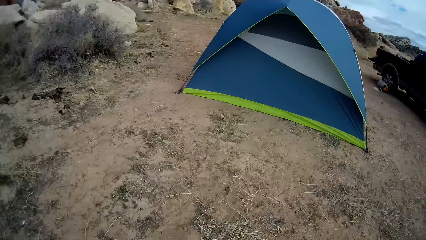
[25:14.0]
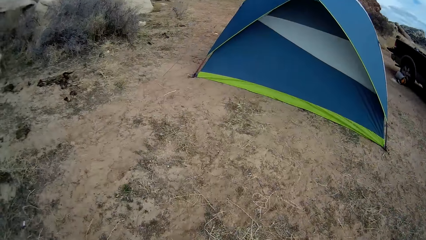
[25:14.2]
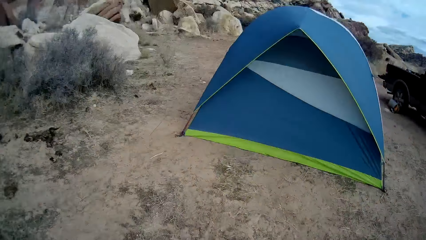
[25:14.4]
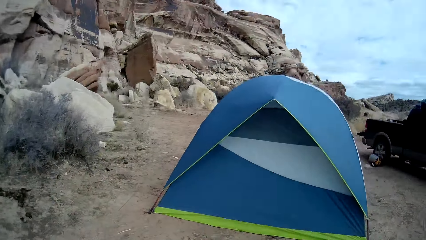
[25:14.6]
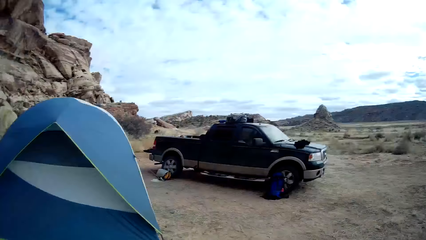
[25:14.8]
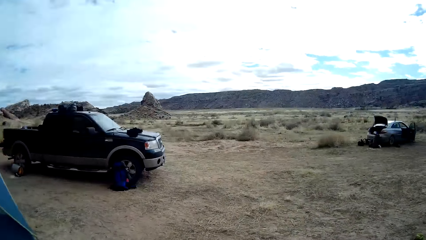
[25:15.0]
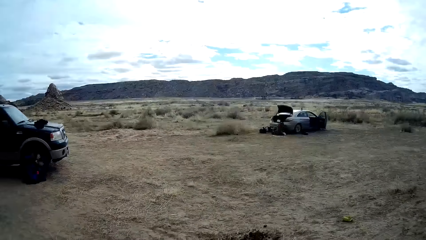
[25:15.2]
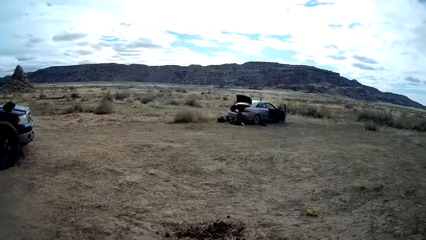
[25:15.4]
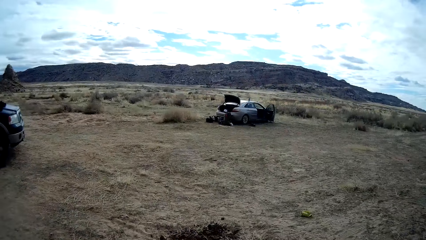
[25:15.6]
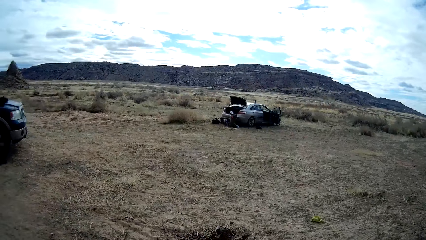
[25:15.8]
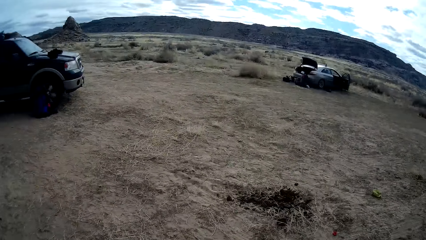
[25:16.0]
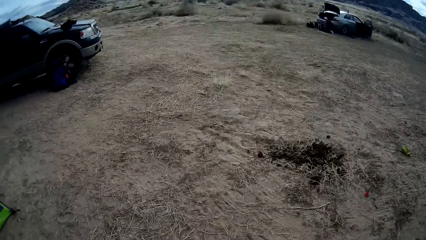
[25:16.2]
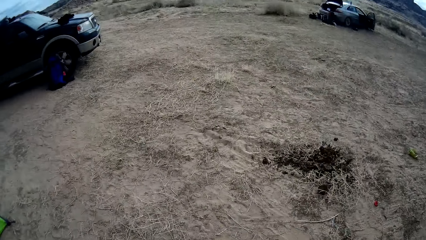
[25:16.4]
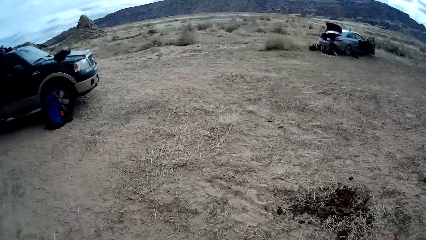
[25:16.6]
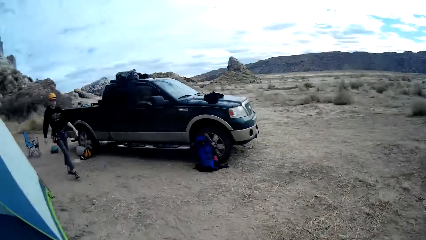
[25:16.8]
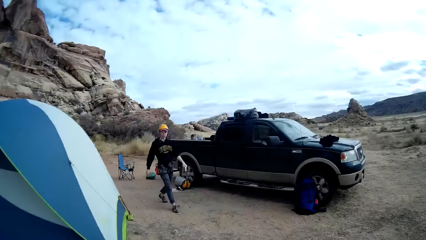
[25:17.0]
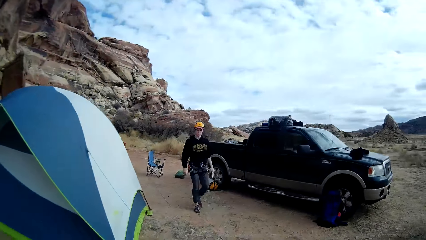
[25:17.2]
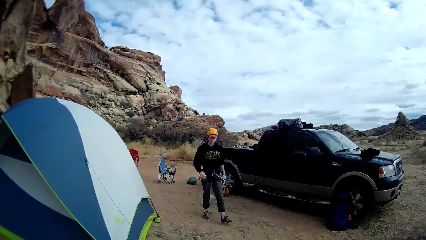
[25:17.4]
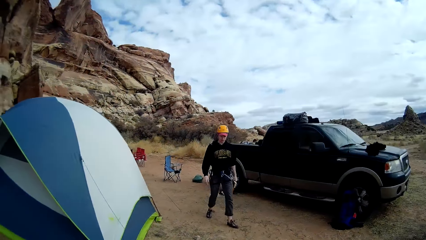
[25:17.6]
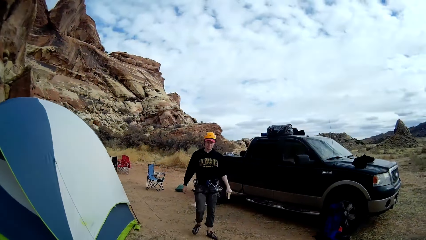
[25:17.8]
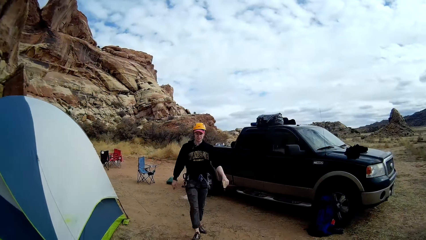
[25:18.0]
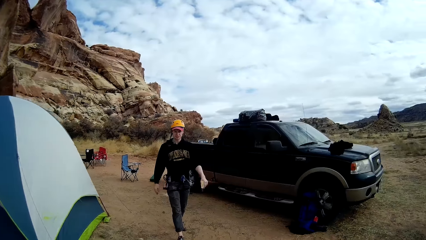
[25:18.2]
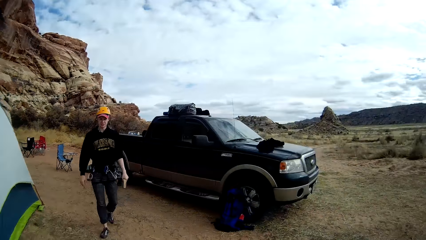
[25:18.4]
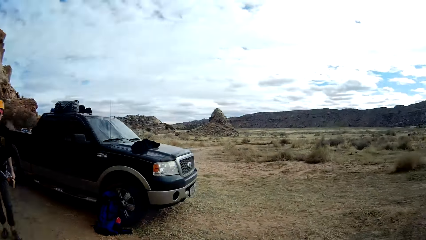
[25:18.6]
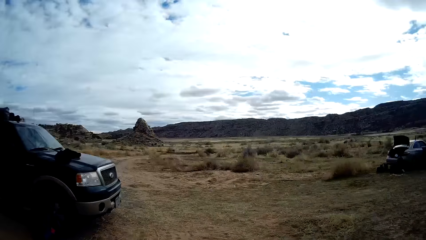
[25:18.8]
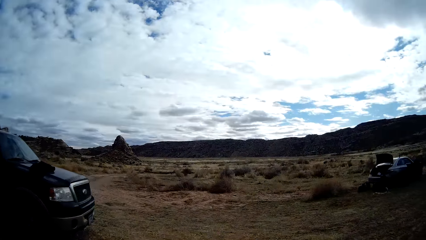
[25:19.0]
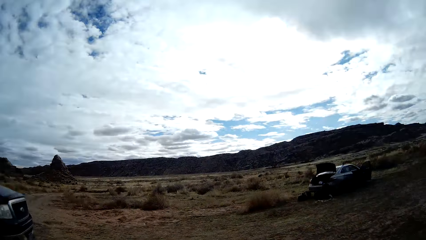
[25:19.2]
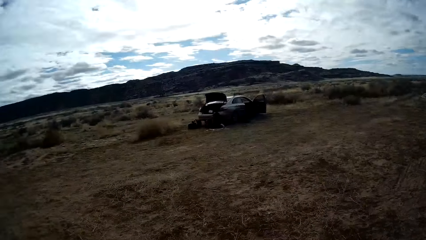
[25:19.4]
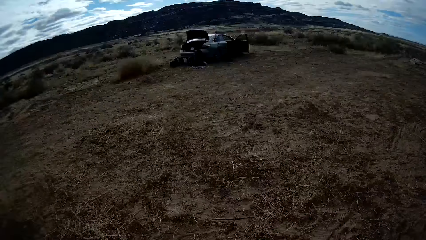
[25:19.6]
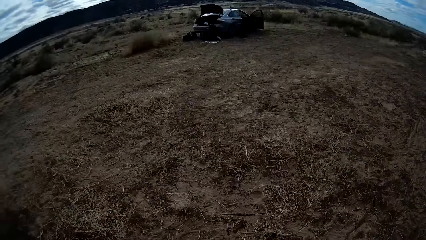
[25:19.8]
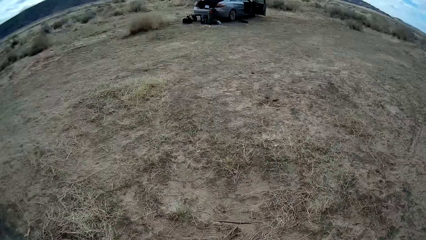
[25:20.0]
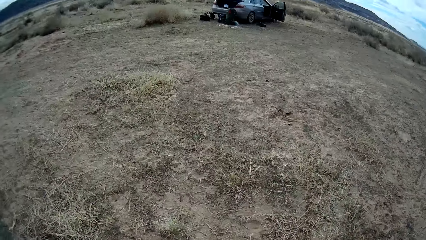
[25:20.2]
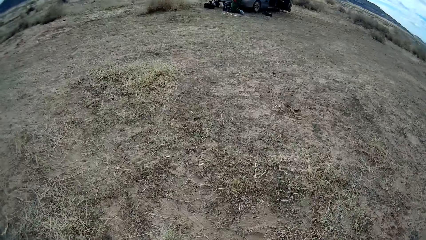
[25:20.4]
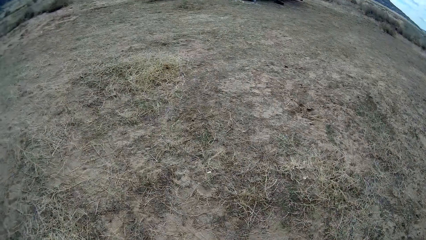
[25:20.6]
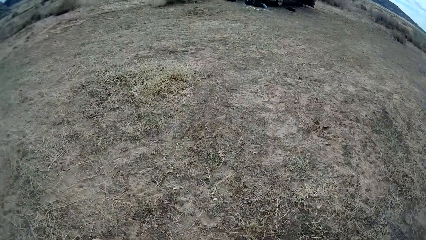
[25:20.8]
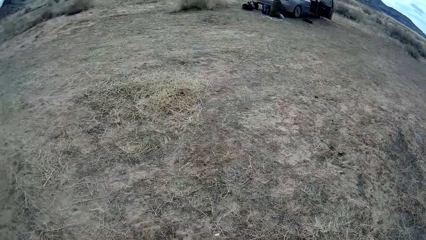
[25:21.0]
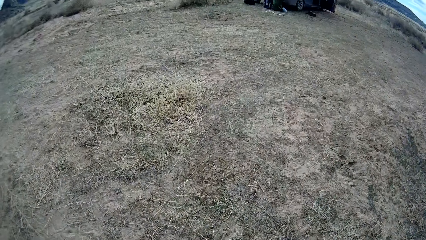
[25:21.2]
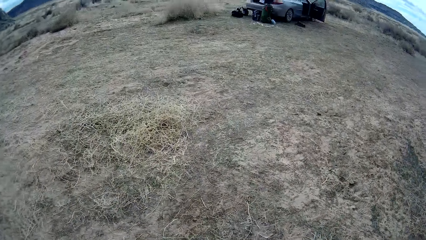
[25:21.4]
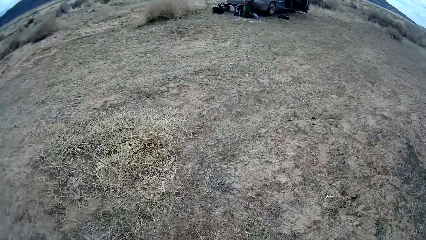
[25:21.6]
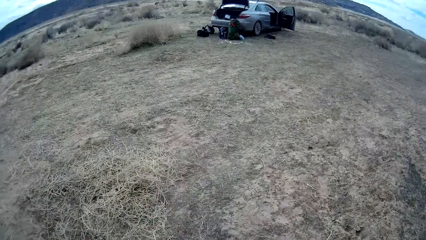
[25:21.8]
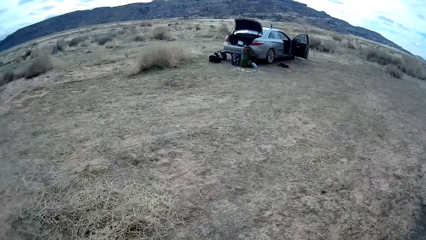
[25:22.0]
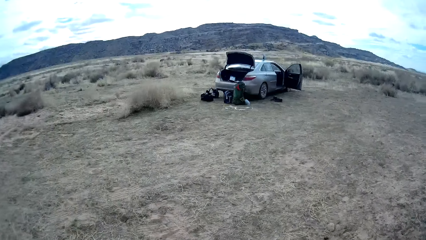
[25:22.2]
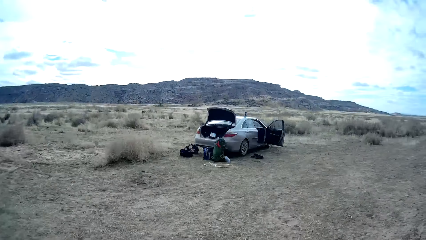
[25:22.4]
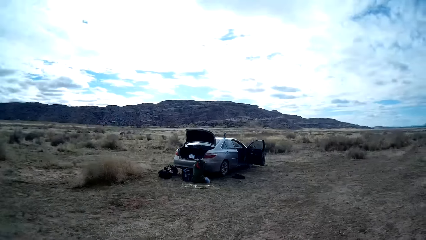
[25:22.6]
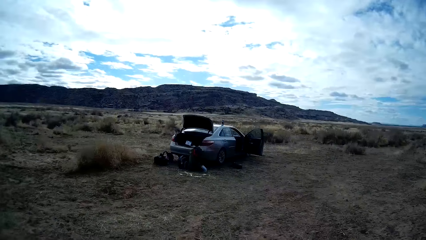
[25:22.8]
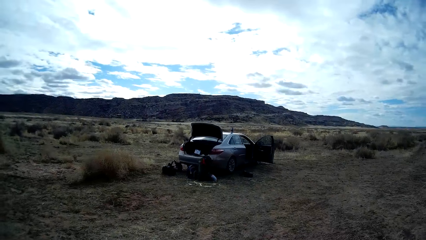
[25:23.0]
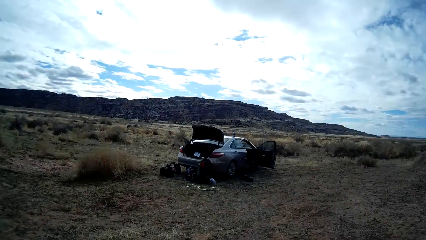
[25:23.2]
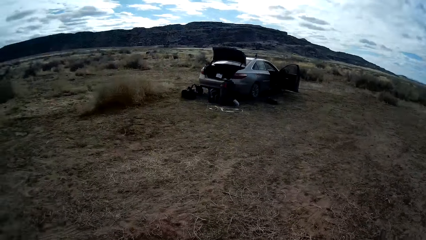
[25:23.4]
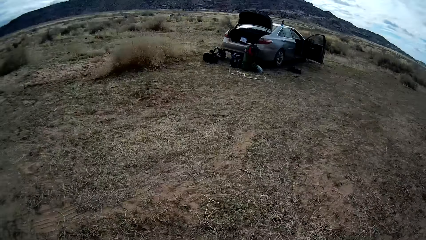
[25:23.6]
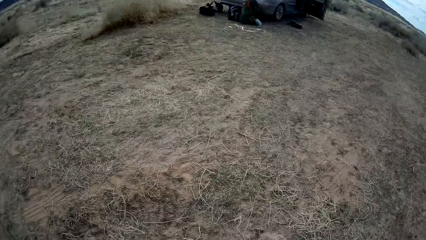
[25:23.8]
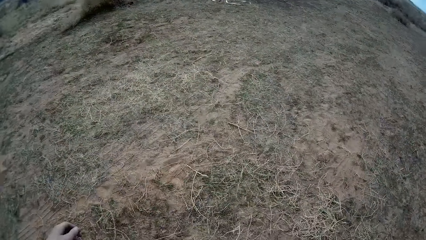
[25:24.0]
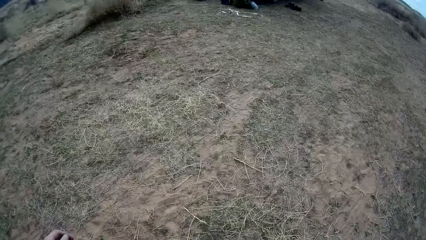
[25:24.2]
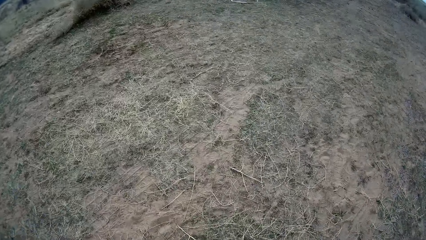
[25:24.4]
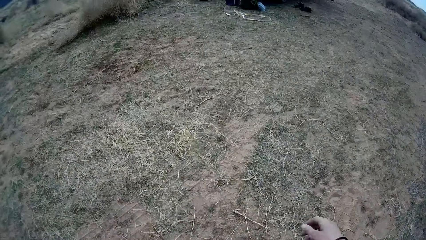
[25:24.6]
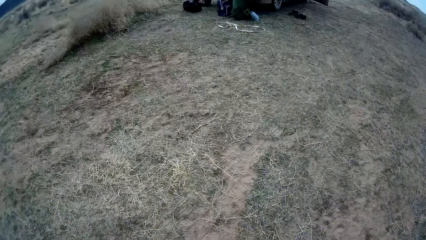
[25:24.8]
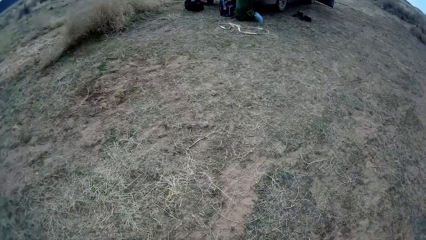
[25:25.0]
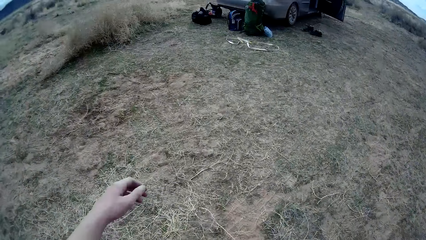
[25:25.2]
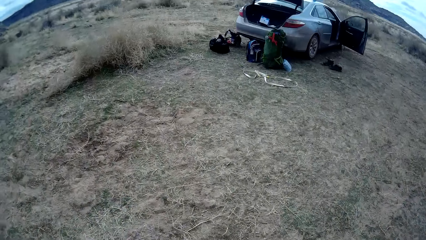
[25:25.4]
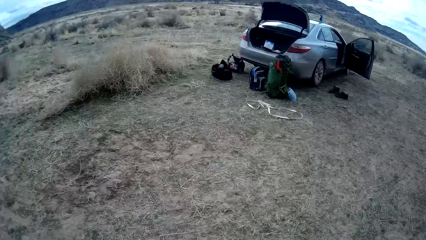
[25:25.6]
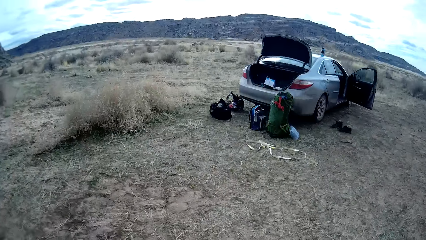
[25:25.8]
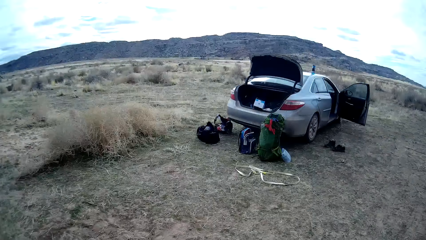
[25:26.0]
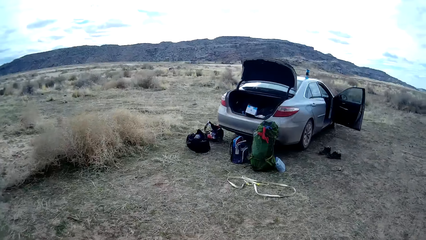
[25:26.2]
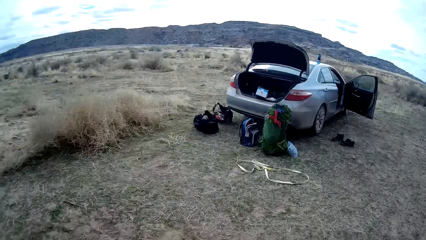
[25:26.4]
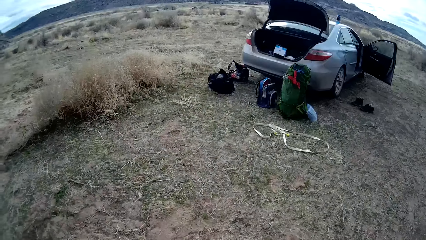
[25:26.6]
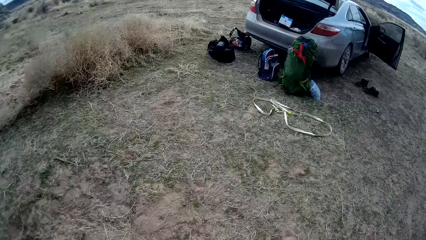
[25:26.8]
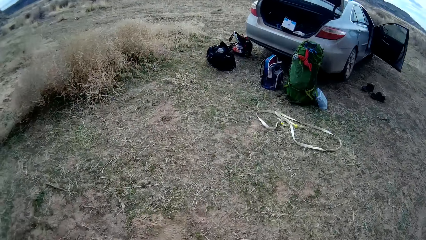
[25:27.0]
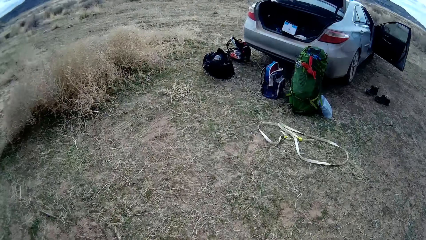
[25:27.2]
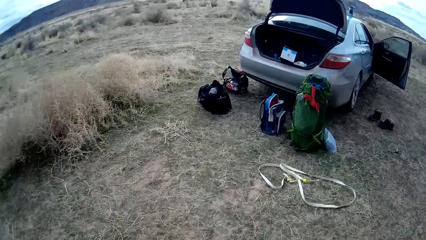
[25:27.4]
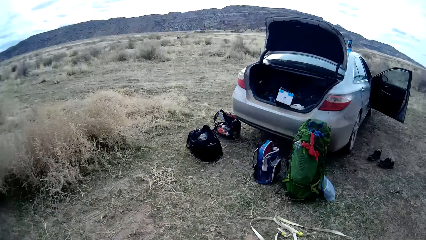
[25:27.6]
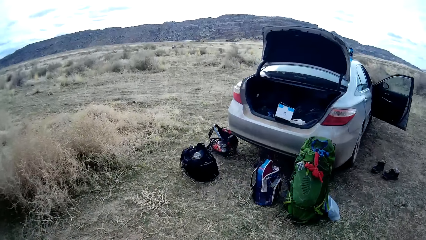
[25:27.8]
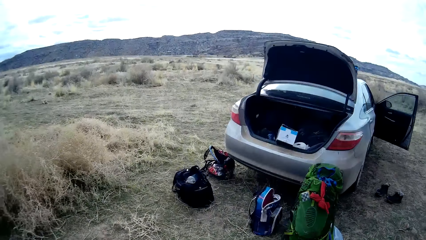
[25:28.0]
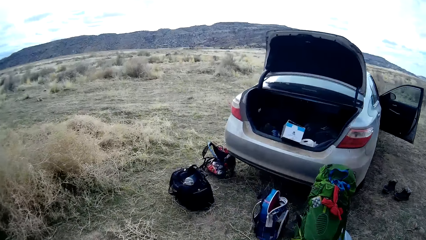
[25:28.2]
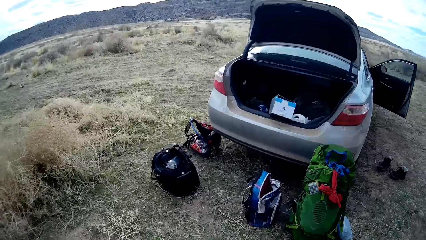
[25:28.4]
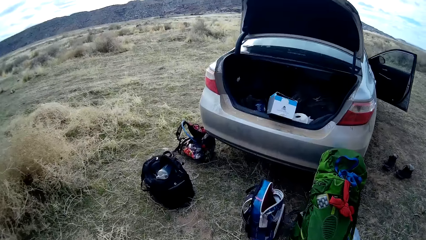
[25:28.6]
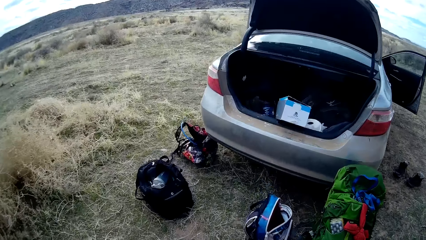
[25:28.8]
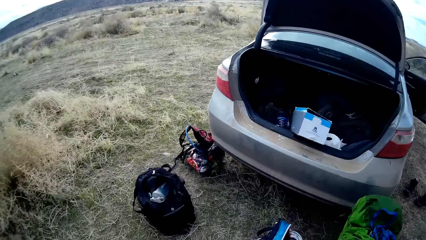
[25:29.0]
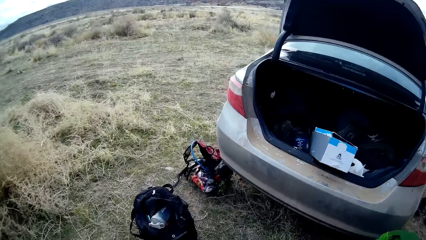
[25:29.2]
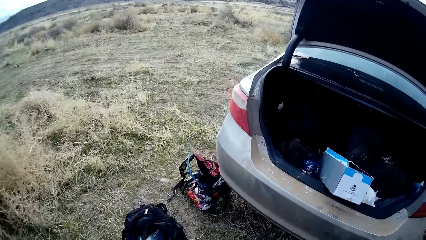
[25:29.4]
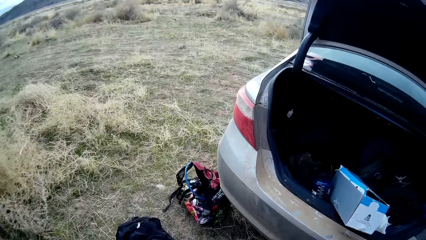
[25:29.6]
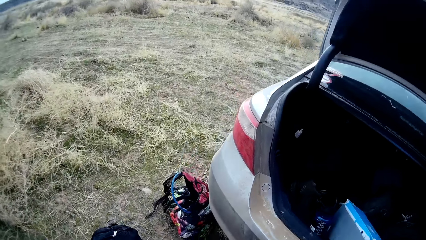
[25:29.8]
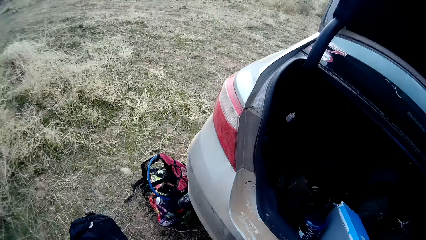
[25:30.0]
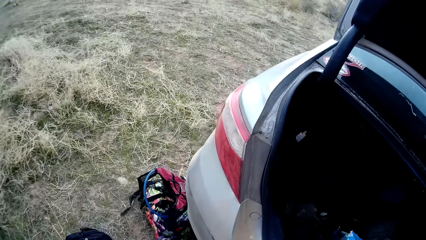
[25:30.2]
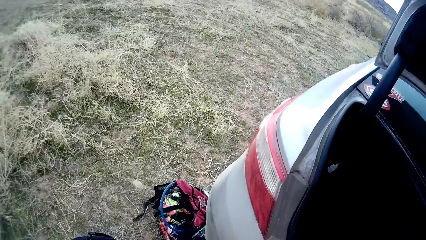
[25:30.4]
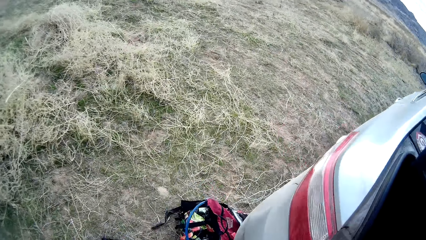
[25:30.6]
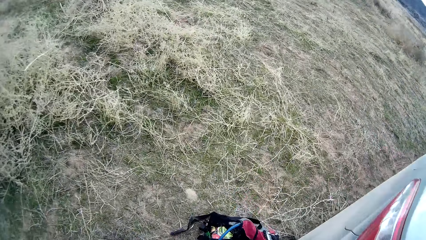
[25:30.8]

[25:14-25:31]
The camera wearer looks around. A man walks.
